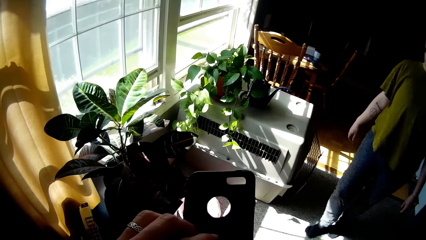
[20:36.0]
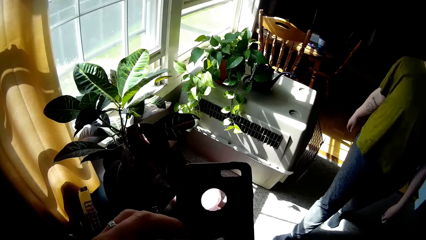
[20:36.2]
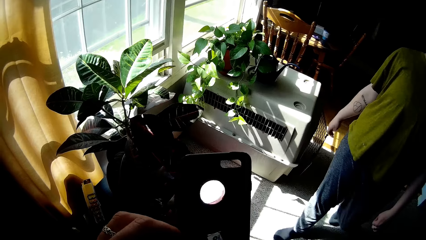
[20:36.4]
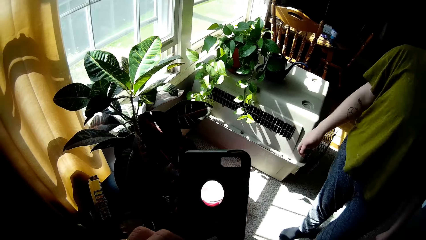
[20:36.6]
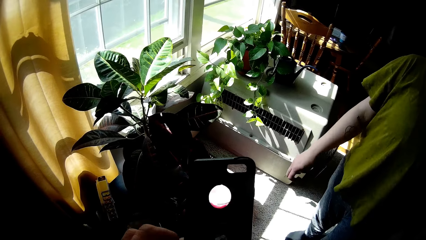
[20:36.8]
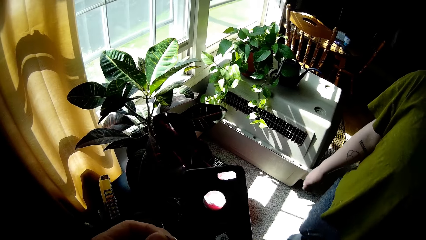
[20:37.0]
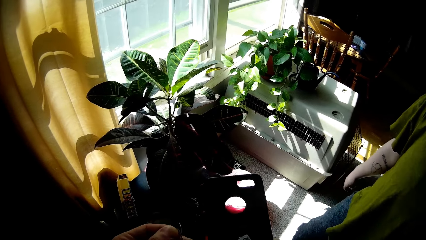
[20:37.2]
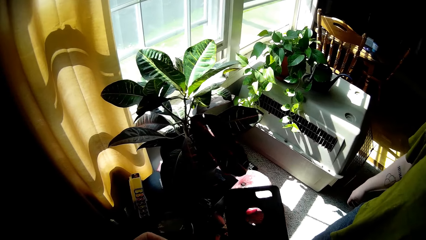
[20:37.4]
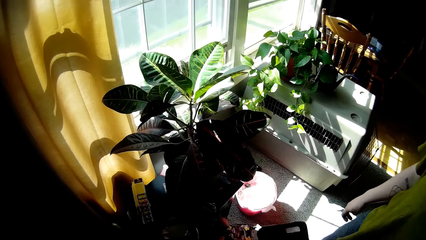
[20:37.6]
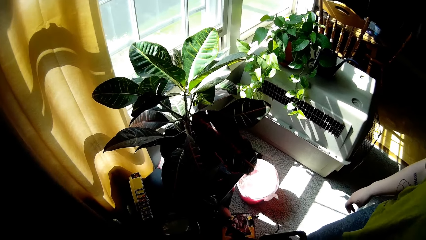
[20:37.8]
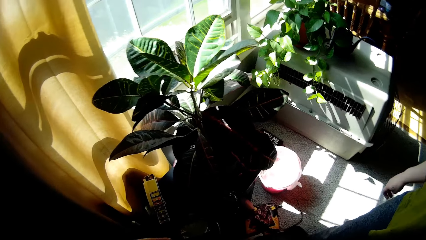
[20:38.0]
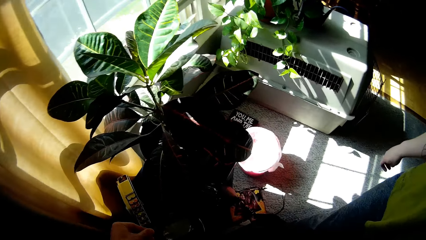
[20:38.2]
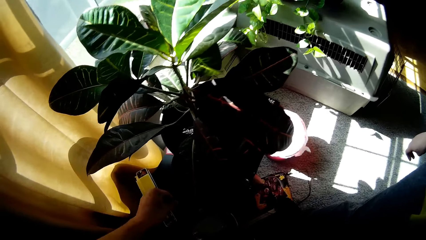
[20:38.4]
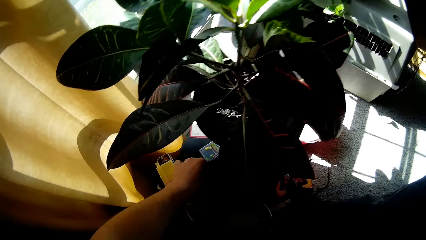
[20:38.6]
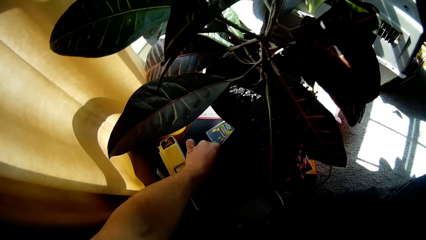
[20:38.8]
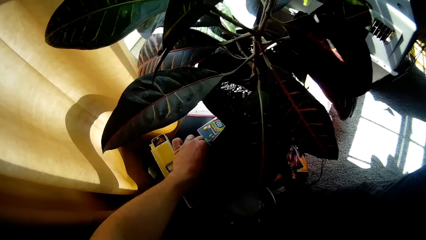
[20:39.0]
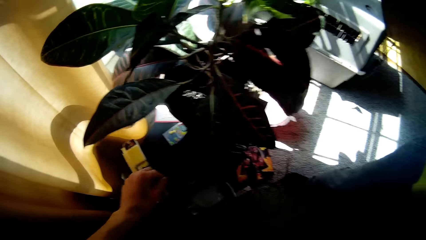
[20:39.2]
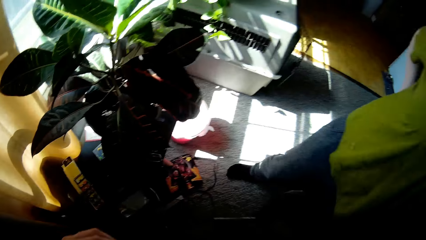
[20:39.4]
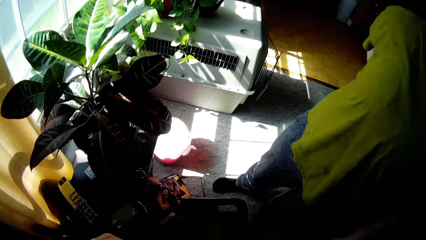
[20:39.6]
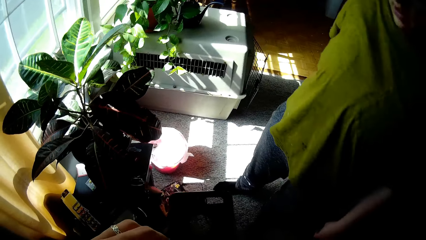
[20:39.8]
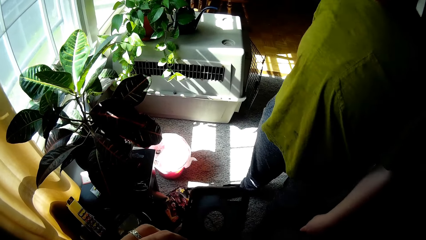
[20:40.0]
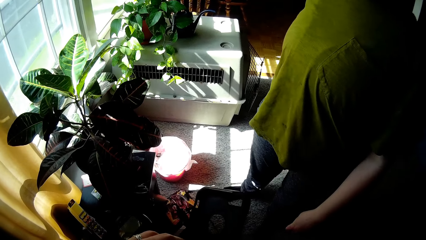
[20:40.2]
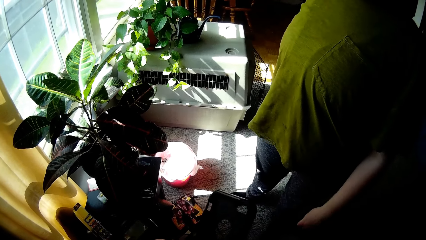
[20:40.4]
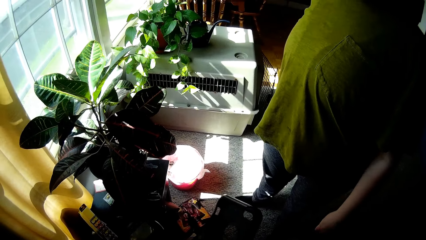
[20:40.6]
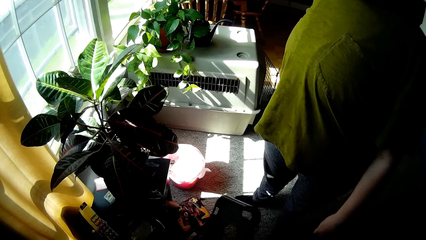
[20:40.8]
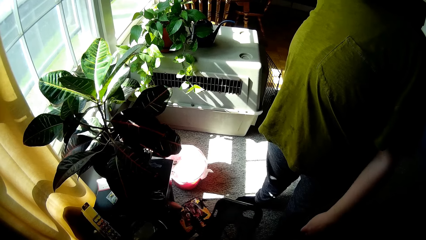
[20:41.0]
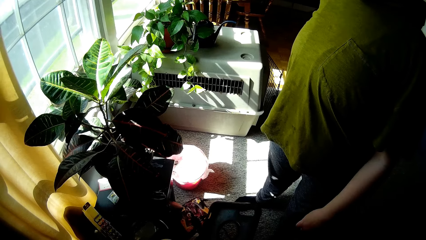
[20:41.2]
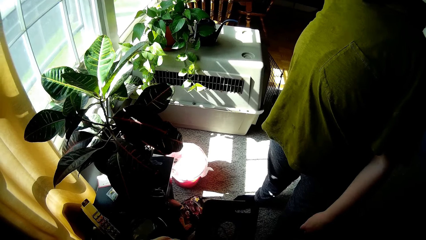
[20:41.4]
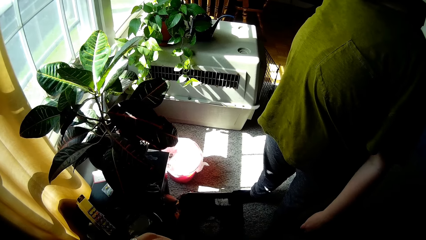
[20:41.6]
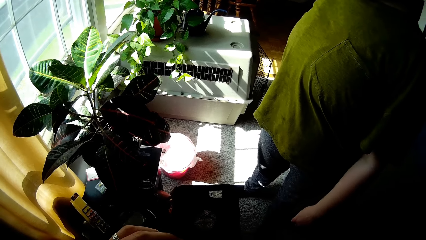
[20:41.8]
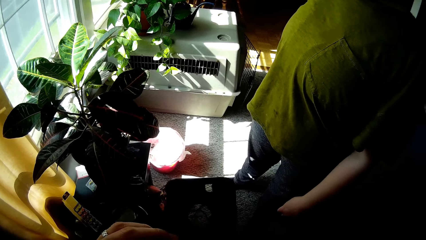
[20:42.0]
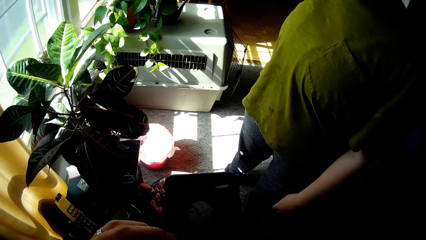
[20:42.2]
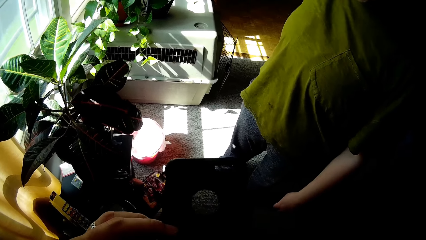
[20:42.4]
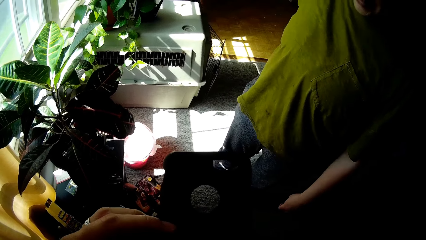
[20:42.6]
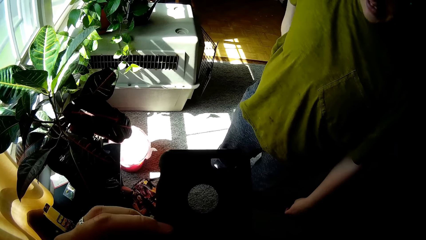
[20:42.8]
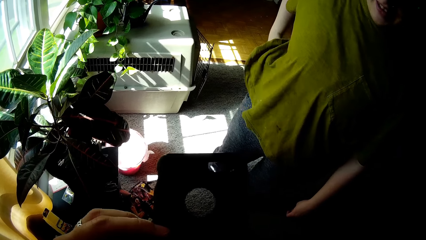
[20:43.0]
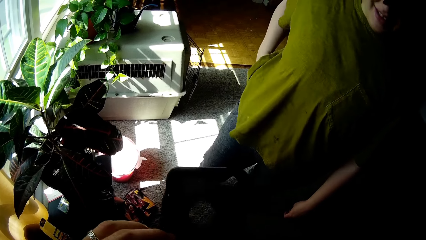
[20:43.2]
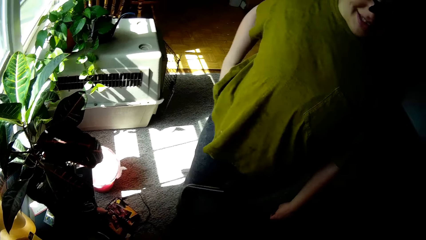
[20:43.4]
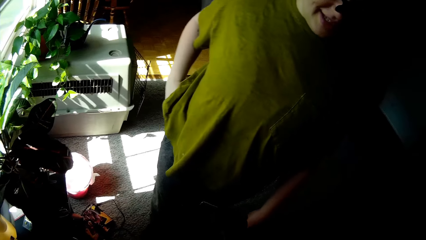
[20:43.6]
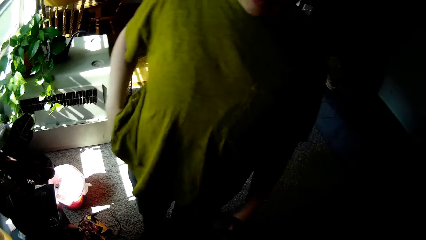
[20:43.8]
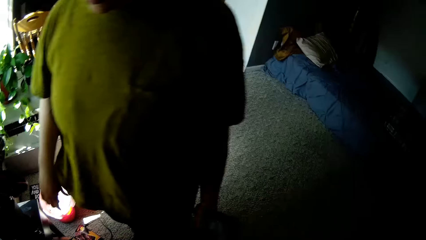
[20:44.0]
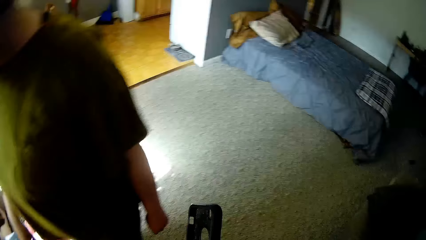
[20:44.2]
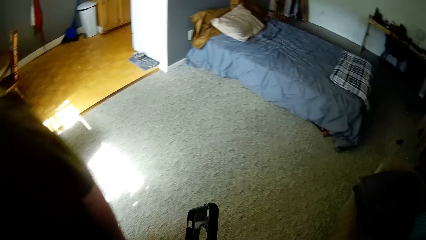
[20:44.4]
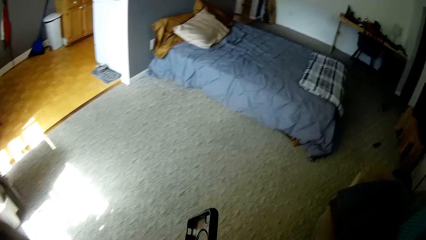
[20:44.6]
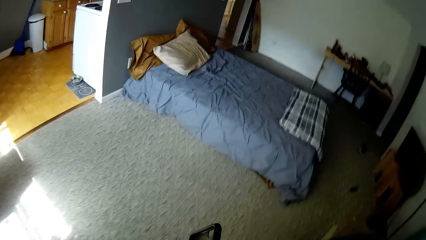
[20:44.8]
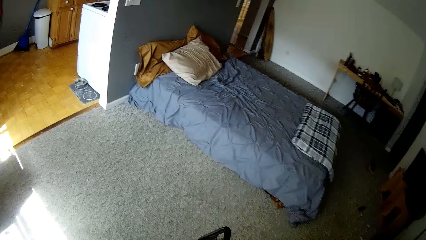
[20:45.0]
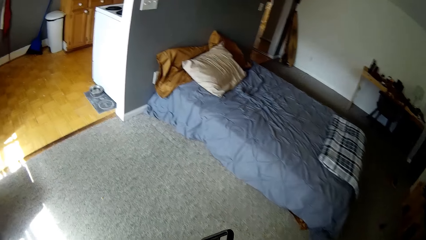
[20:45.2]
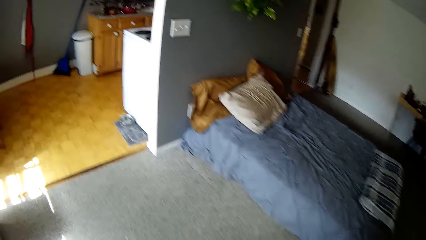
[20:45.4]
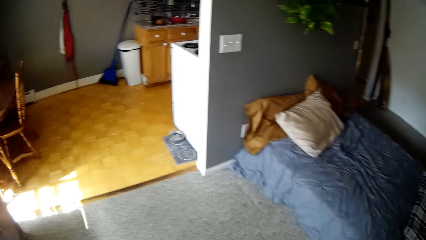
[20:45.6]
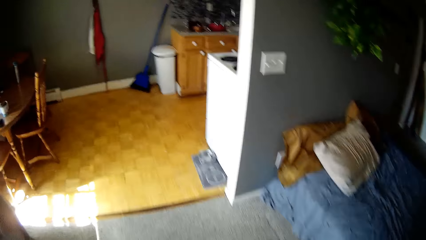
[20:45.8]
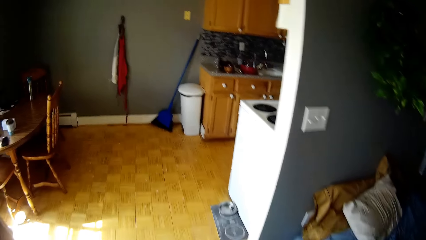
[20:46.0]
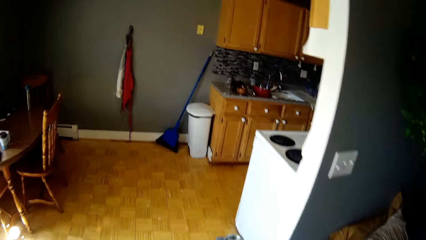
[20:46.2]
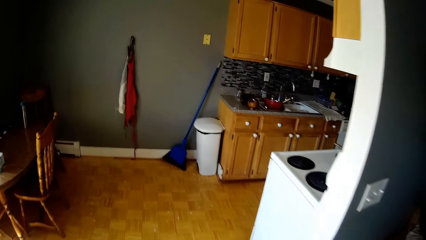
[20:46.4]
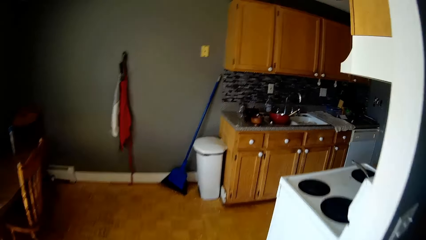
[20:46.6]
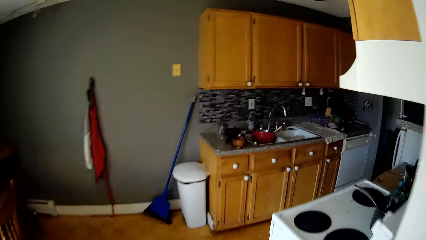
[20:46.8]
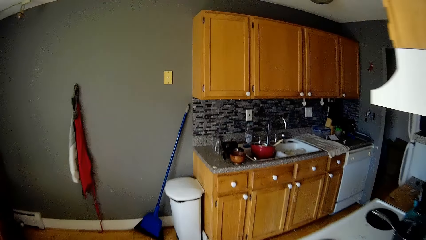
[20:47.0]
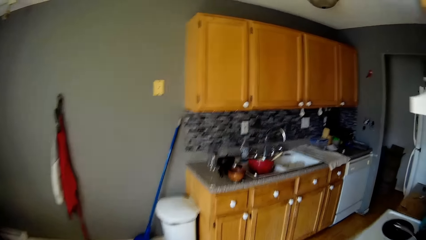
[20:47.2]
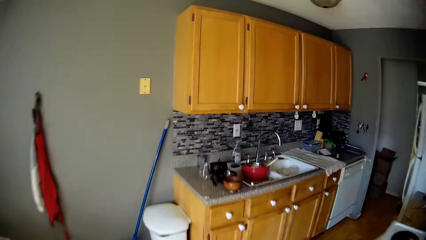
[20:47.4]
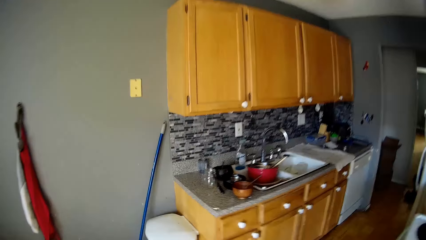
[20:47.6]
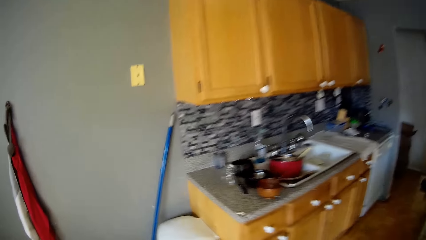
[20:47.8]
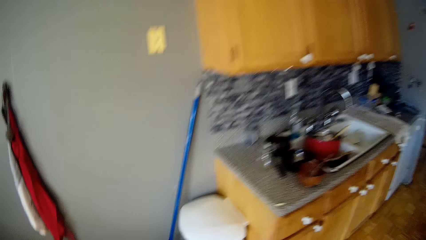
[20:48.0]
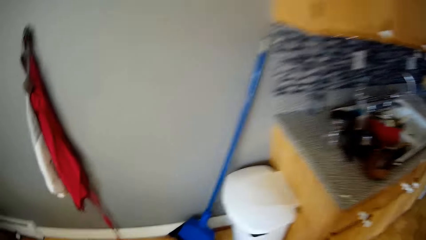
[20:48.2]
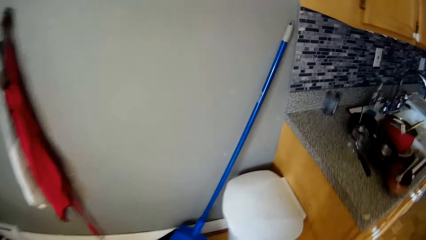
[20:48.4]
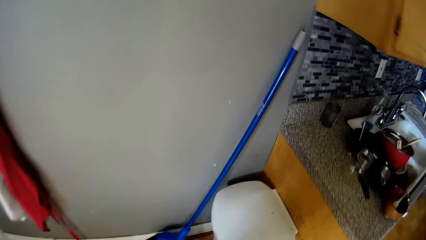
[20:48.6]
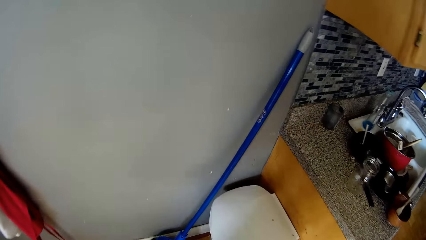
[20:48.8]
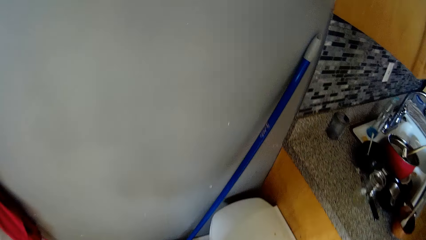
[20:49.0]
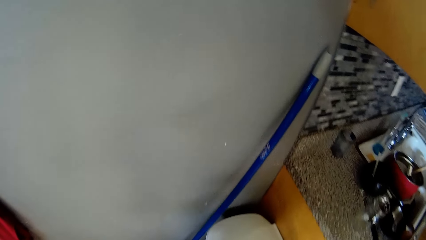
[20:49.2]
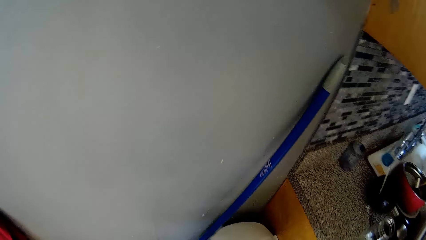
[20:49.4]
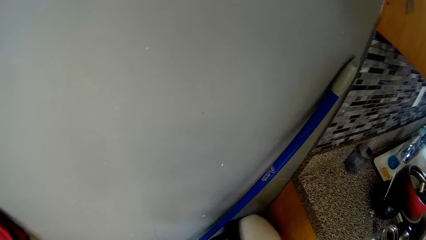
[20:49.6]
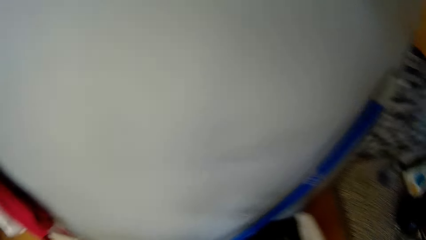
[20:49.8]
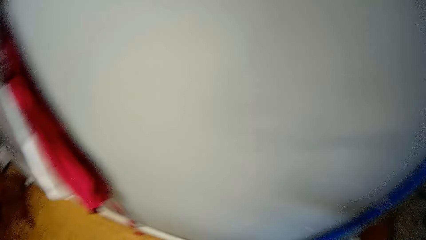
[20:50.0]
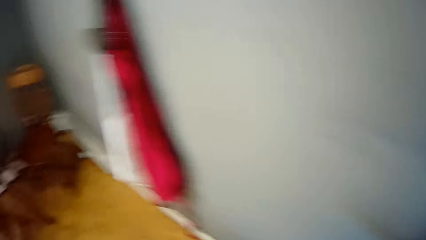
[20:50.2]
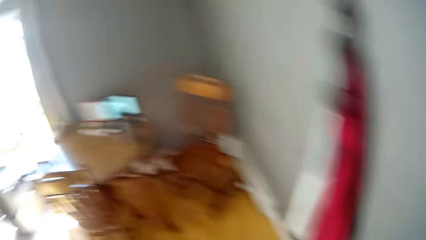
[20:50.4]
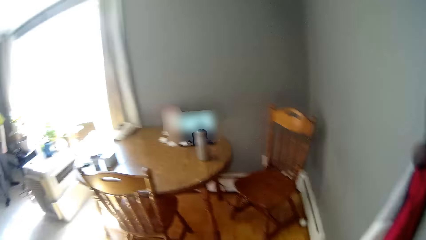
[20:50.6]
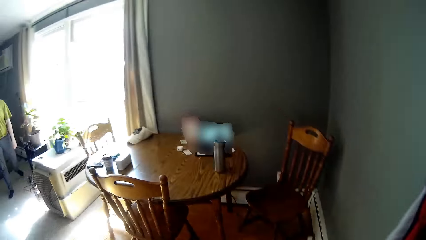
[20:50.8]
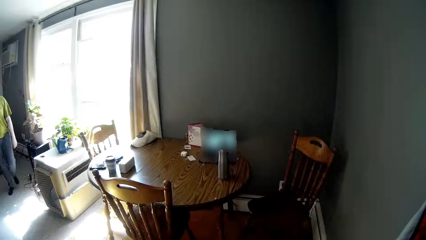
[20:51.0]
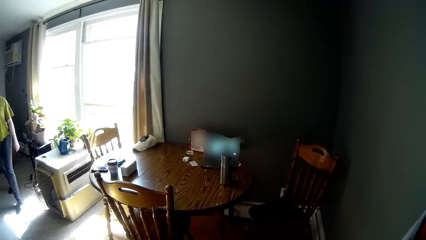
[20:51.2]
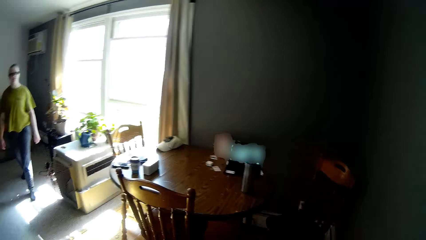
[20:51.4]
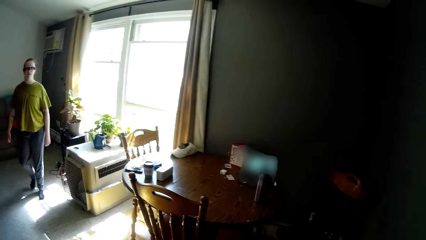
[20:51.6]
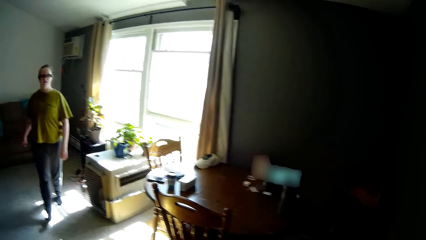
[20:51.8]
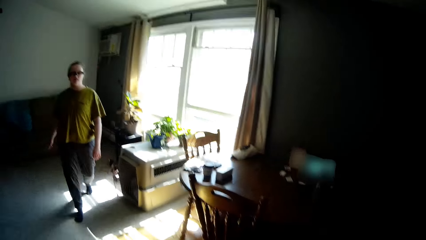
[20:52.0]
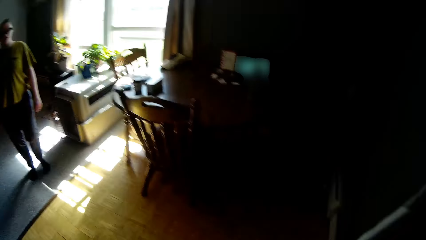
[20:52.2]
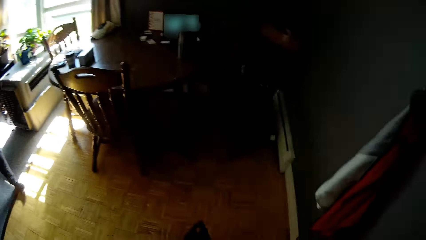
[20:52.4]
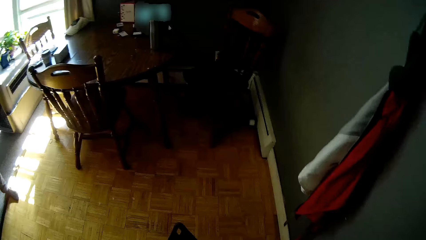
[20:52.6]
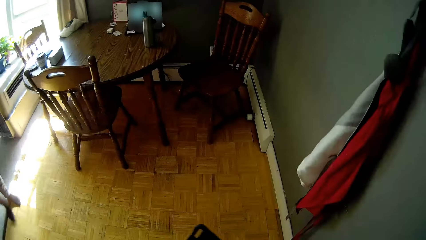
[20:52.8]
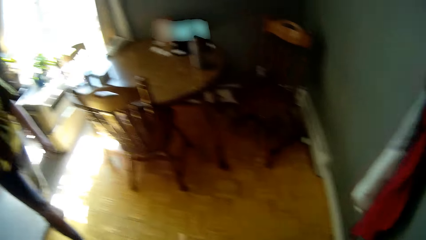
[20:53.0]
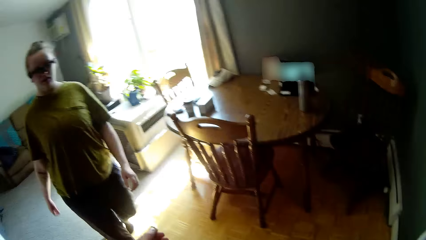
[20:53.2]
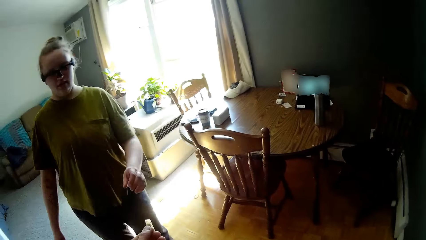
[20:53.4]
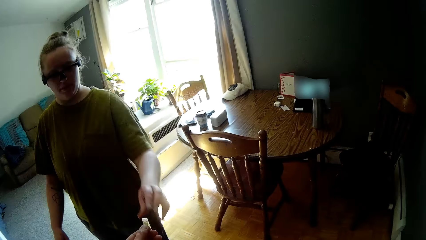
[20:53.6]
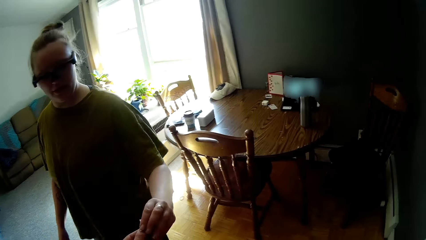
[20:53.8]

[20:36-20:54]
A lady walks to the camera wearer. The camera wearer picks something from the table. They attach something to the phone cover. They speak to the lady. The lady speaks to the camera wearer. The camera wearer walks in the room. They dump something in the litter bin. The lady walks in the room.
